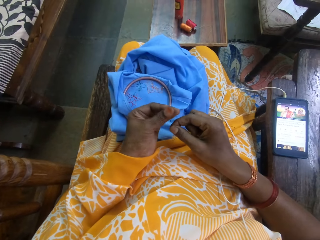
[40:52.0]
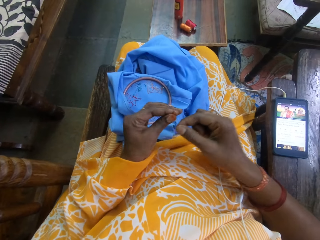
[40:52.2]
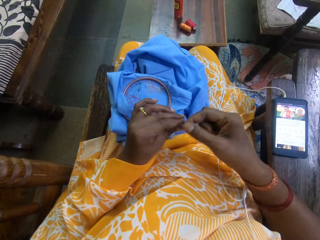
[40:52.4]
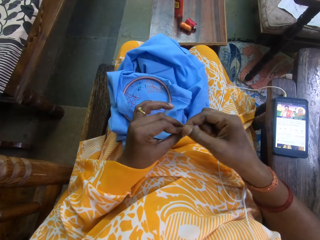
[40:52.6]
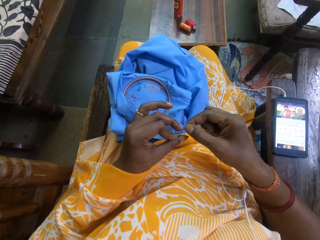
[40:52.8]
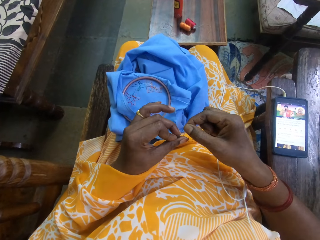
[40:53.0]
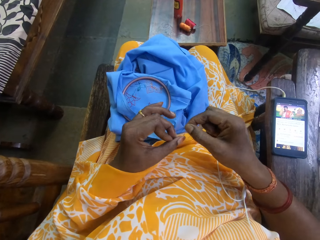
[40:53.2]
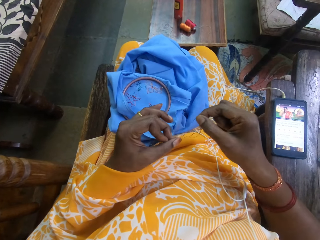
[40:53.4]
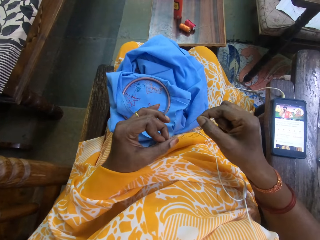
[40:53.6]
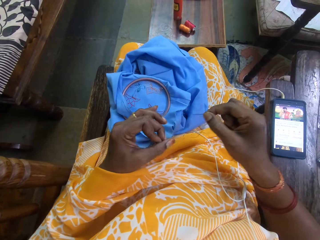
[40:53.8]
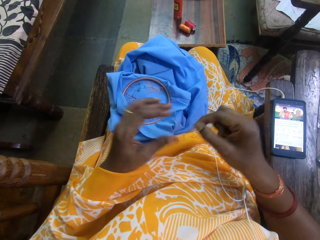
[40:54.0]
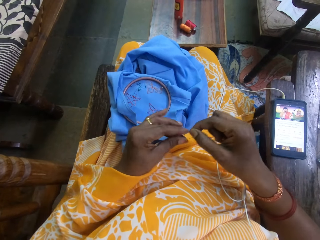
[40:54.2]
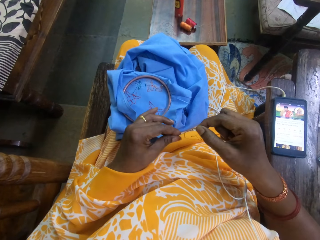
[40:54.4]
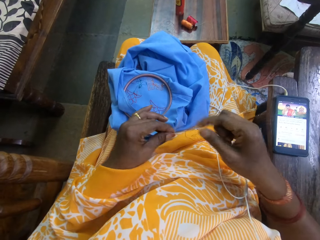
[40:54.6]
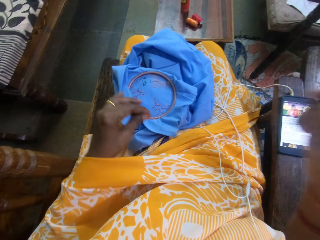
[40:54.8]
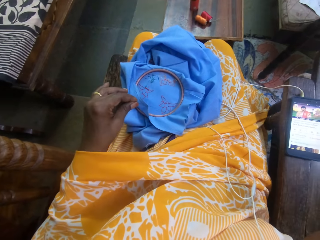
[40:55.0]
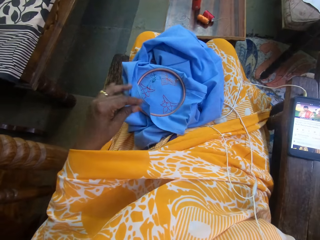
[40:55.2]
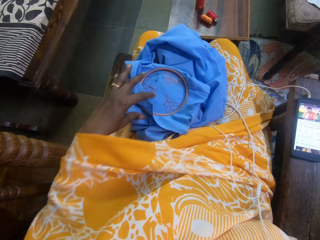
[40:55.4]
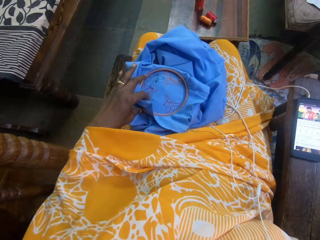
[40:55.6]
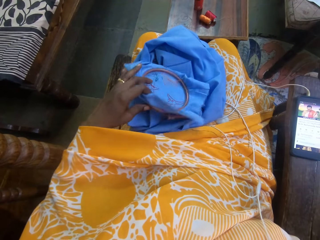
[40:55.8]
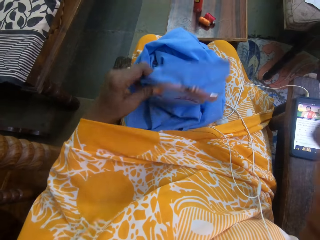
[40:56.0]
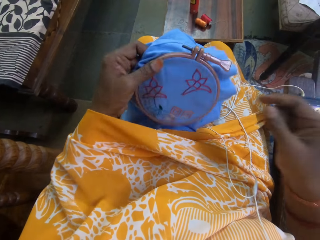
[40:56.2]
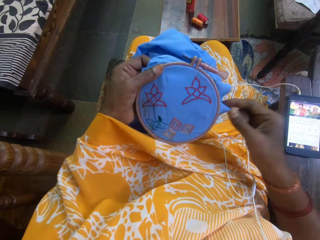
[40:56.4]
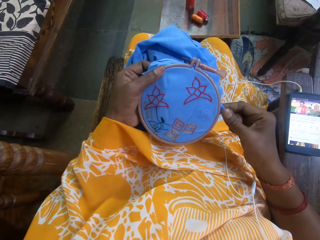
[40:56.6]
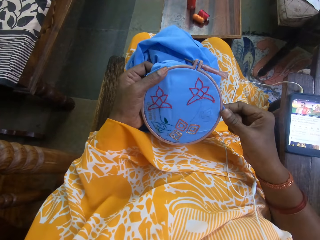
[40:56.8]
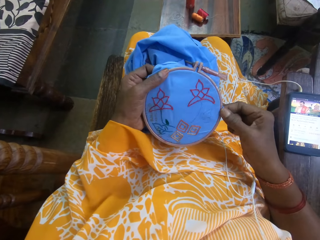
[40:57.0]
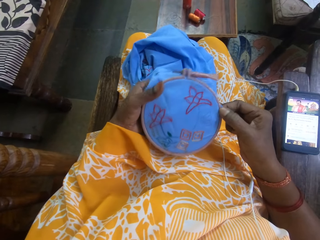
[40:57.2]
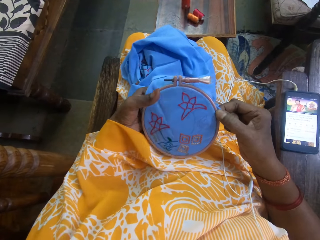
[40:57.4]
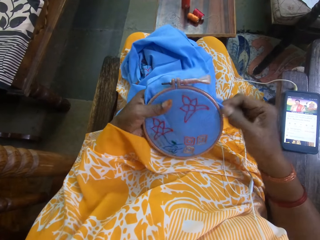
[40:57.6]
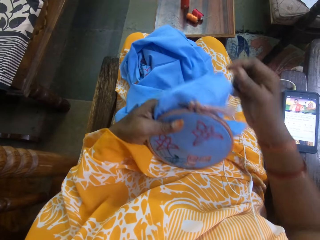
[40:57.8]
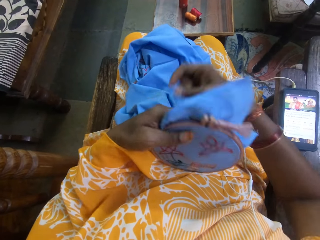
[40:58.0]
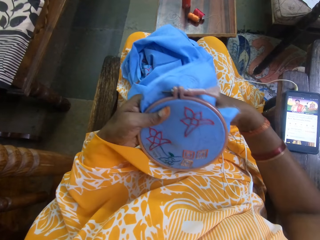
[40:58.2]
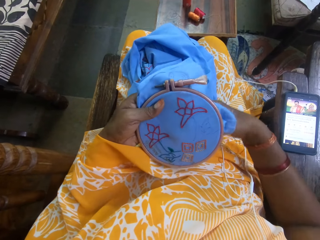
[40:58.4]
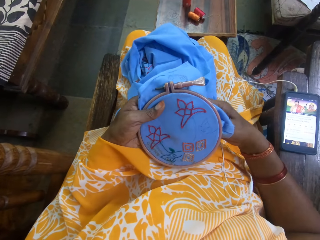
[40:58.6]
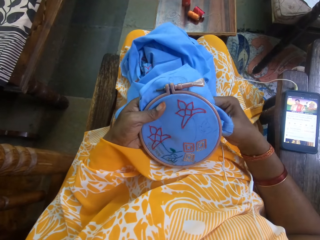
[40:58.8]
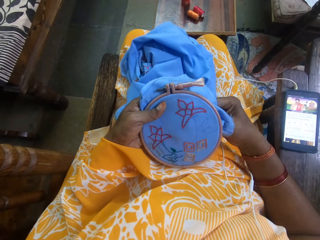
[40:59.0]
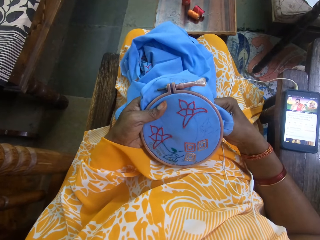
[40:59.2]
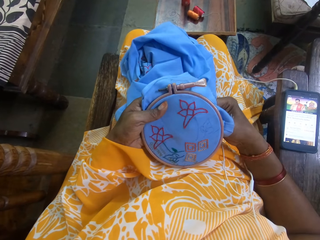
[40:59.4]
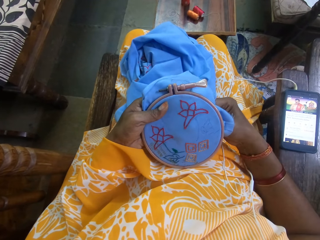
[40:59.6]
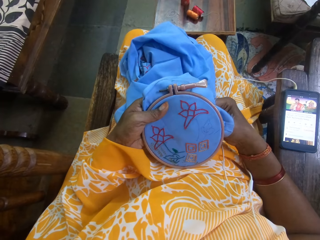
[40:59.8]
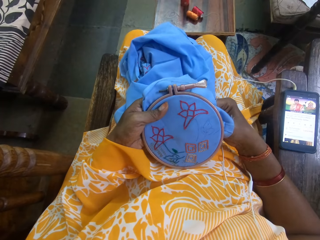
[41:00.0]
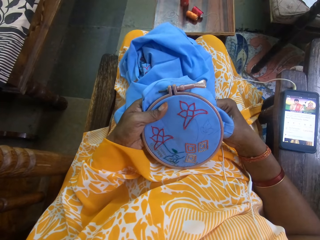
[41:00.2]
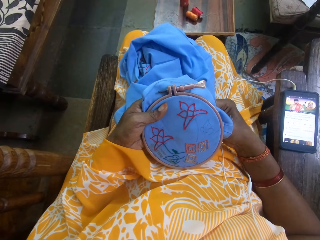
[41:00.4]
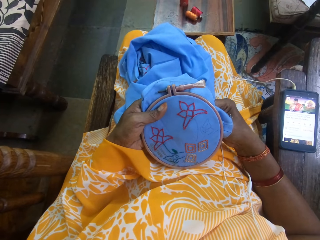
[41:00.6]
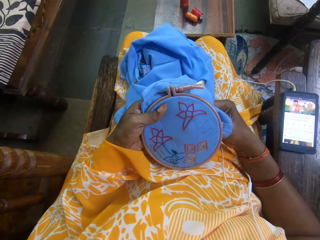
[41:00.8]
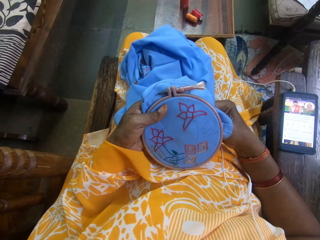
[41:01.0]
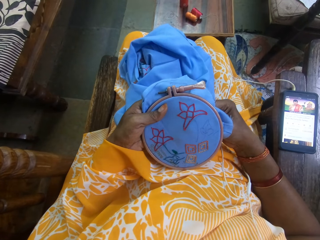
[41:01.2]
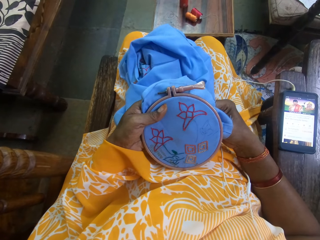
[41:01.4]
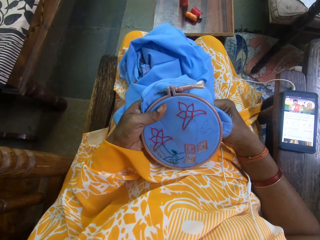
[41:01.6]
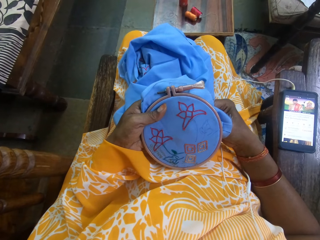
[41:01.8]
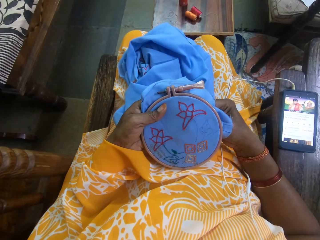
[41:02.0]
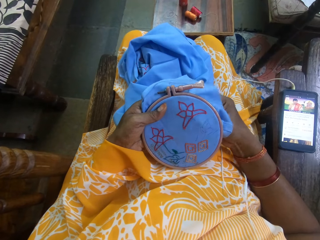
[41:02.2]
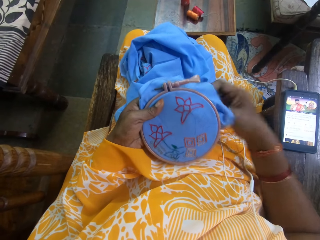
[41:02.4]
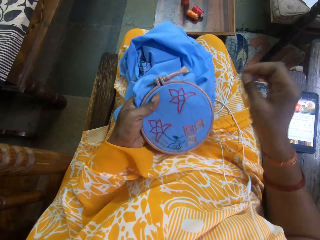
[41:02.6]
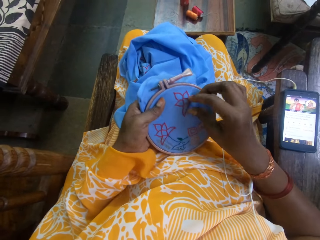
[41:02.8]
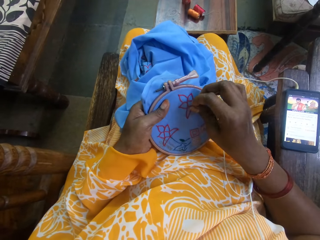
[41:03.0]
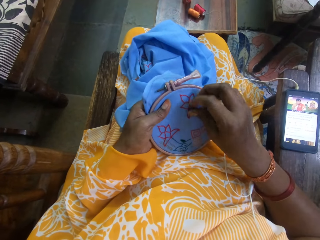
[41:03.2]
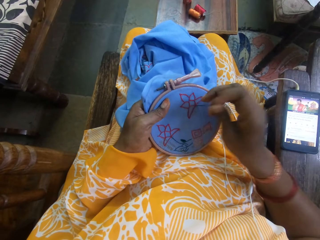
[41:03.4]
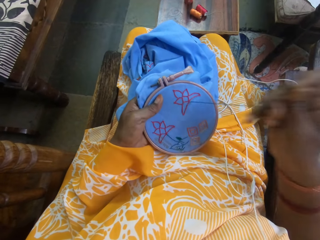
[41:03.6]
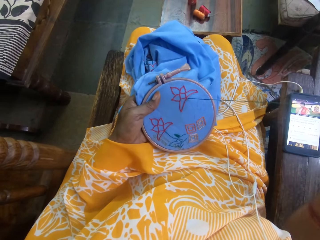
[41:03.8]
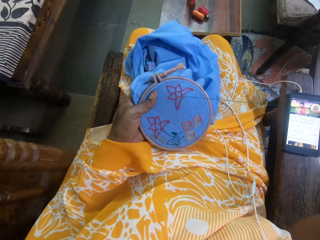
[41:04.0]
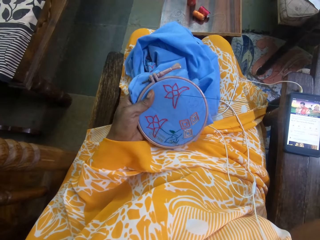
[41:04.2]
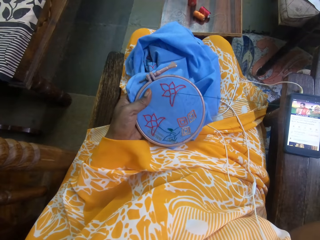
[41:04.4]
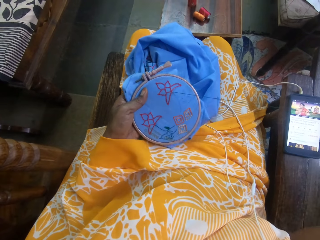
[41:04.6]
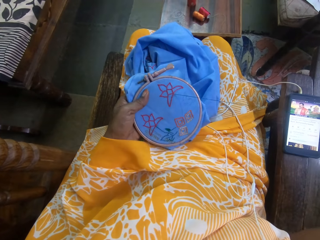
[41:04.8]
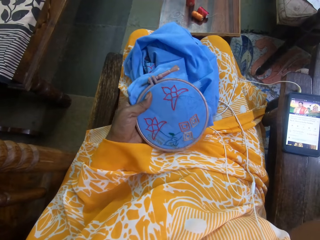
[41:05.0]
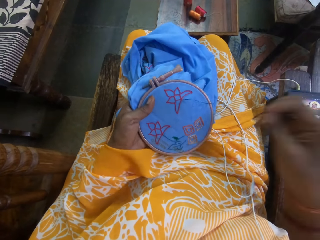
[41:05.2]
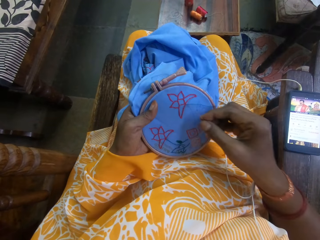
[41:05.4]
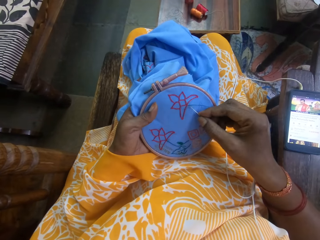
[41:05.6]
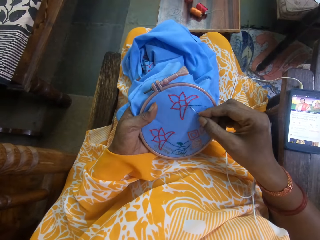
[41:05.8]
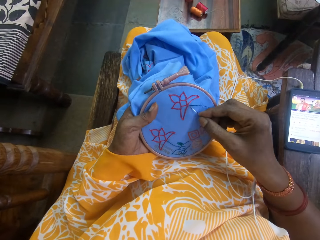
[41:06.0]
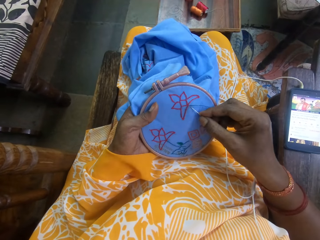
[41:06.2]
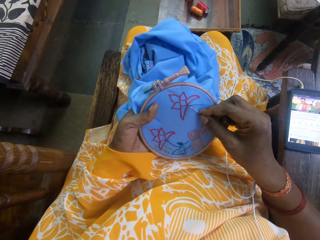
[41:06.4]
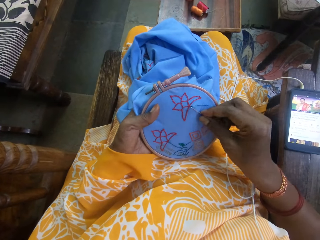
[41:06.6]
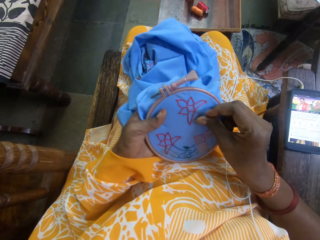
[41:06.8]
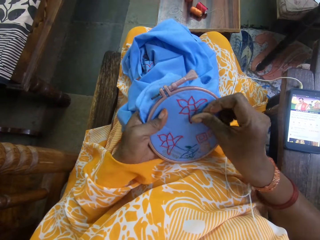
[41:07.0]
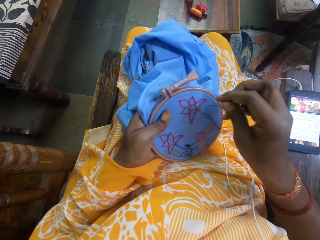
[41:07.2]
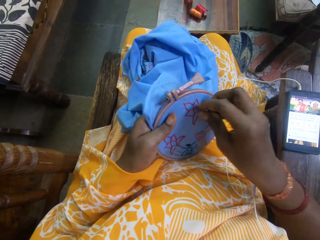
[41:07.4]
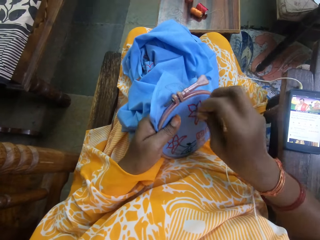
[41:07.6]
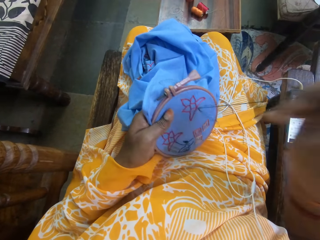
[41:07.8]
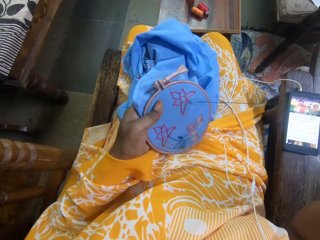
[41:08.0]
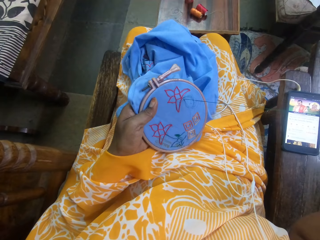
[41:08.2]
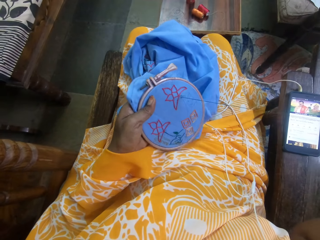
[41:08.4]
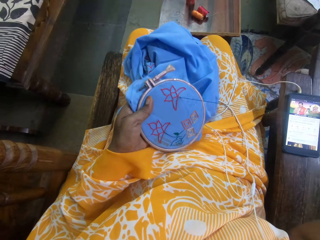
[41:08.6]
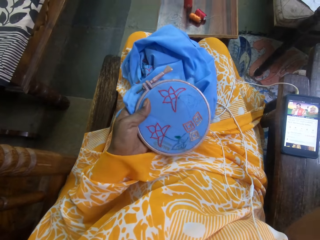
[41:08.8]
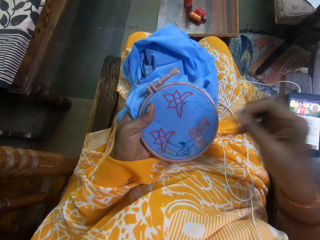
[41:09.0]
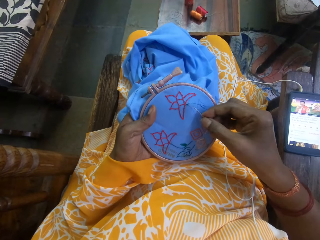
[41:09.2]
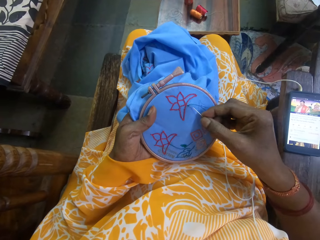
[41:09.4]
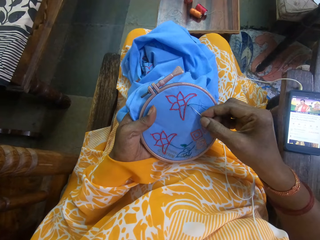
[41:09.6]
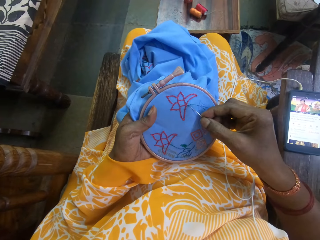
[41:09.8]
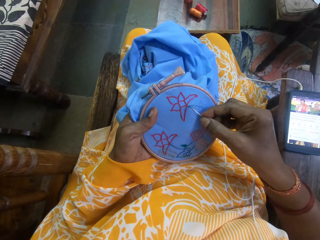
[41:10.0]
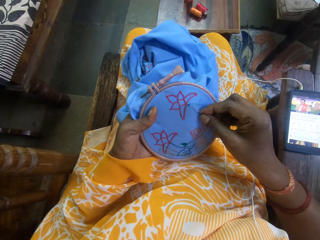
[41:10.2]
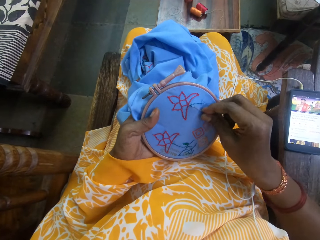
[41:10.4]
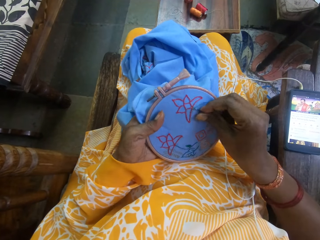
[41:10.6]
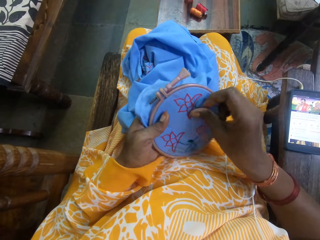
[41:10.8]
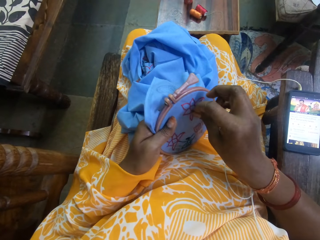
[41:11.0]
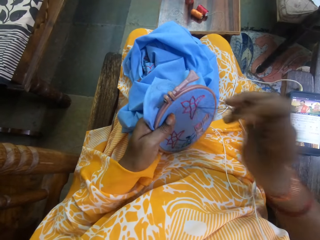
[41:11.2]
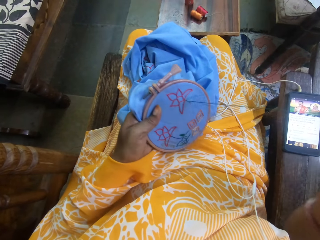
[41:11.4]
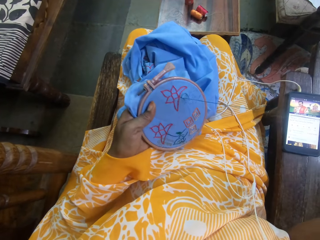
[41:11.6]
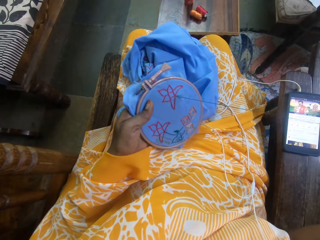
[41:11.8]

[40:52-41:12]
The camera wearer takes a thread. She picks the fabric with the sewing ring from her thighs with her left hand. She hand stitches the fabric with the needle and thread with her right hand. She talks to a person. The camera wearer sews a cloth.

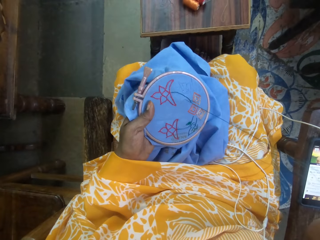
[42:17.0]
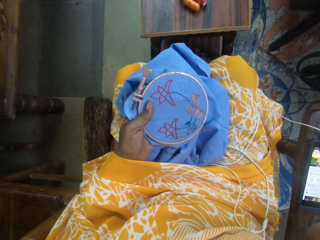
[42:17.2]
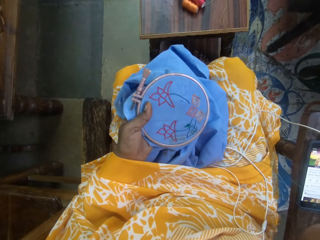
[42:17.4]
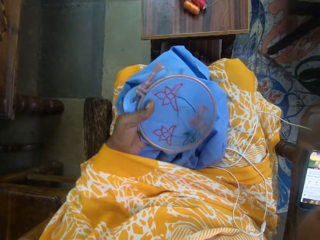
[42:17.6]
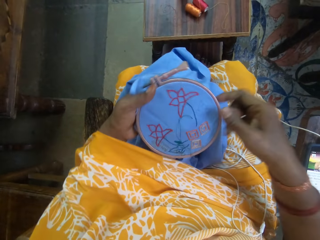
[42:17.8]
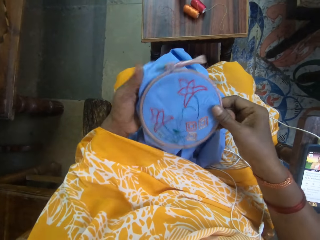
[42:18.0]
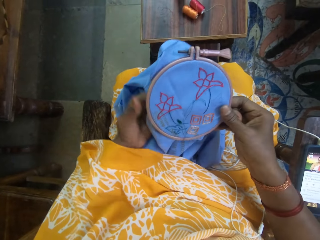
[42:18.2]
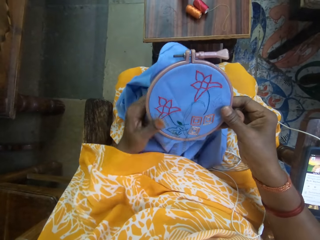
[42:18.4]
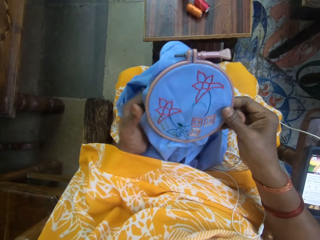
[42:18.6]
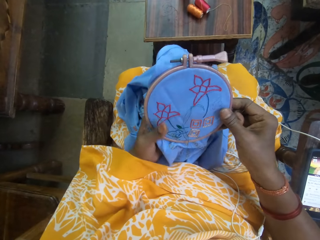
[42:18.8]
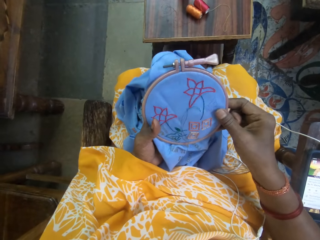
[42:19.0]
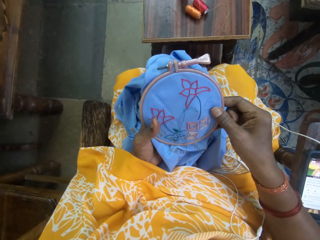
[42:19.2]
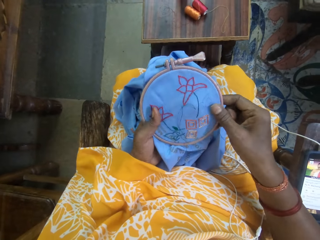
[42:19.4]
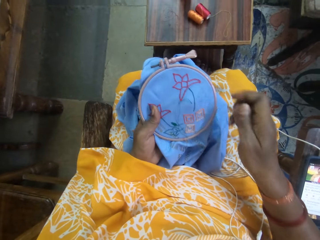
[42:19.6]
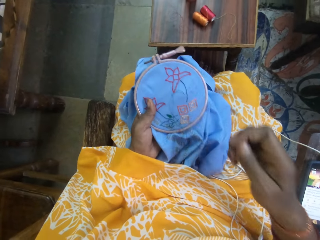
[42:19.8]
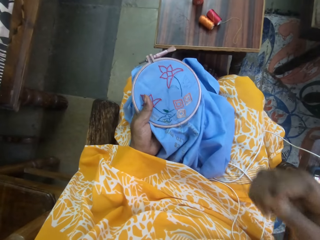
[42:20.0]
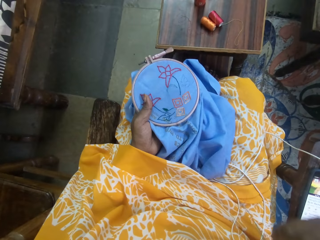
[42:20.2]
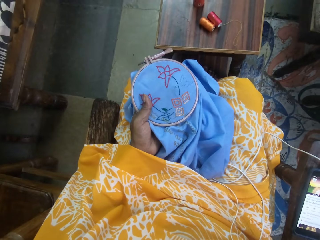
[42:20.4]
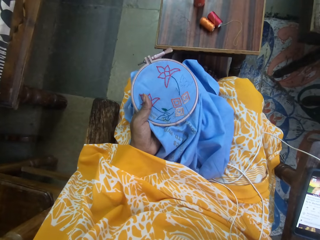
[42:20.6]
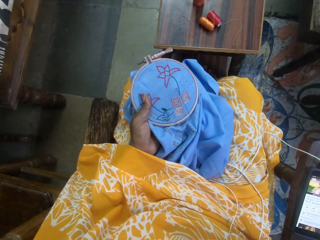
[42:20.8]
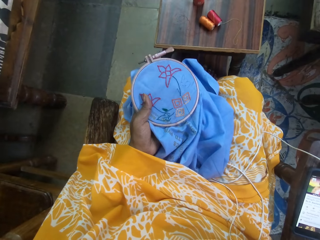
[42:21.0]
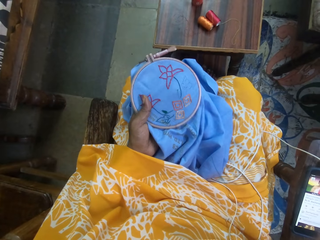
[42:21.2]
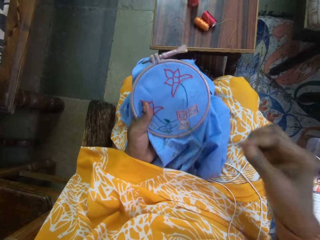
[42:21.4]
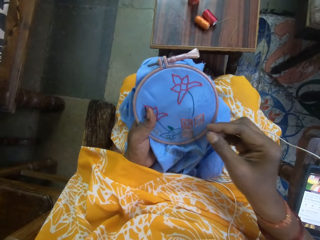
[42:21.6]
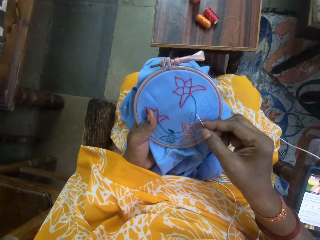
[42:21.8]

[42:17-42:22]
The camera wearer adjusts the fabric with the sewing ring with both hands.
